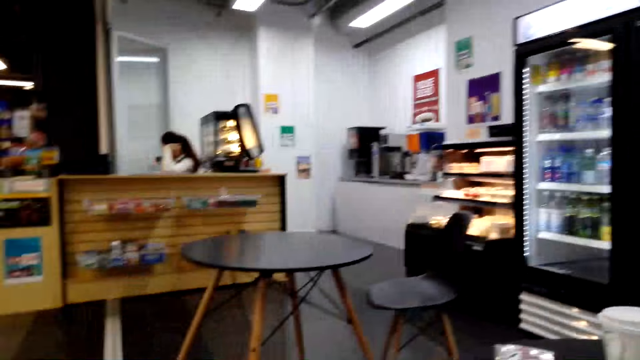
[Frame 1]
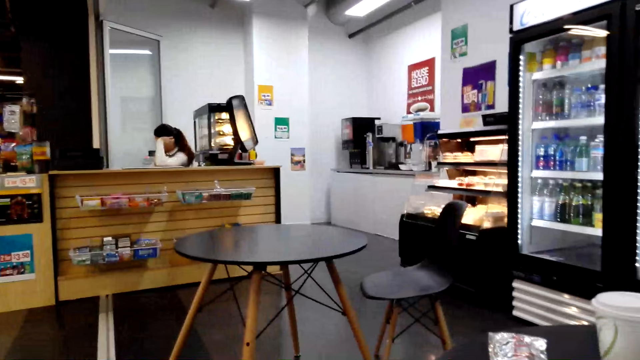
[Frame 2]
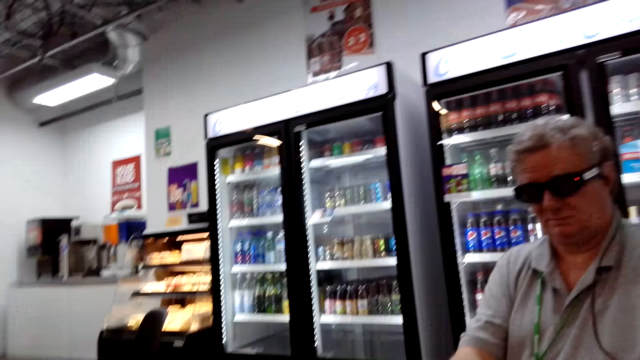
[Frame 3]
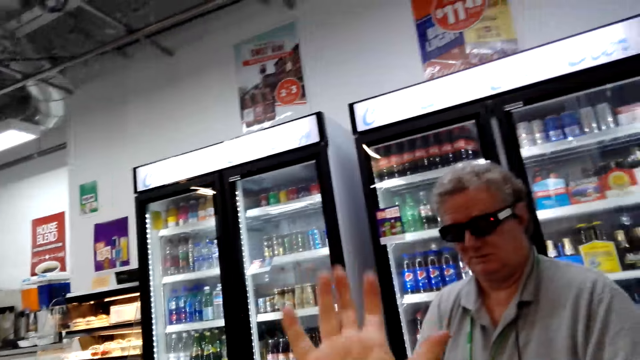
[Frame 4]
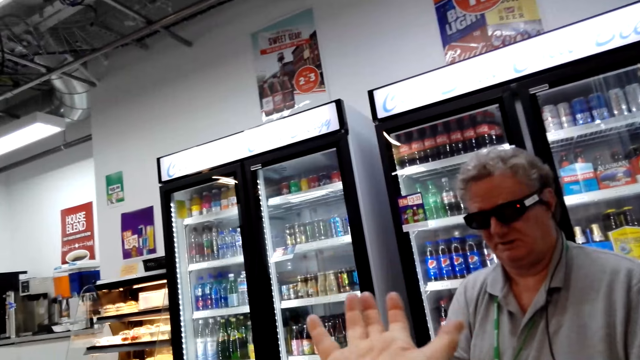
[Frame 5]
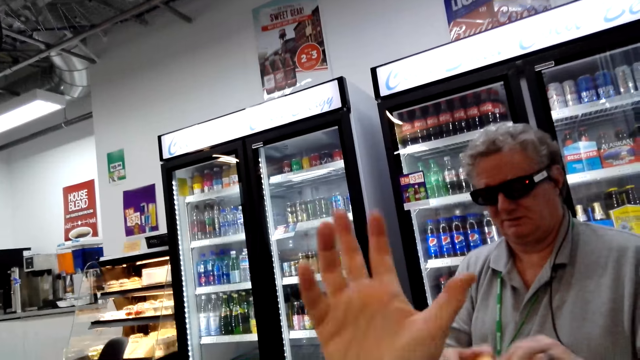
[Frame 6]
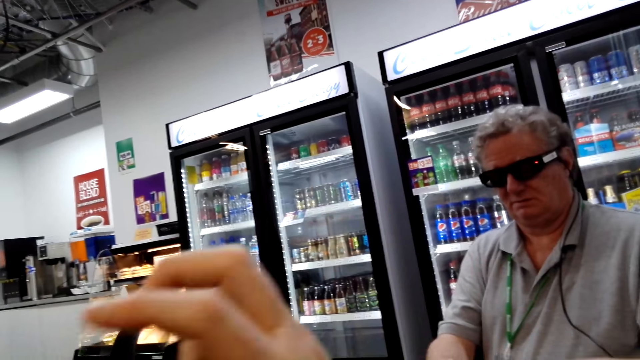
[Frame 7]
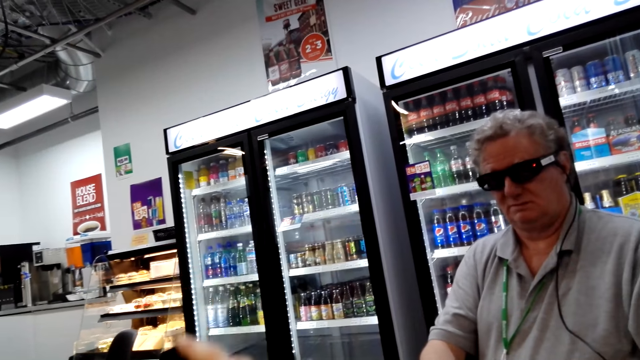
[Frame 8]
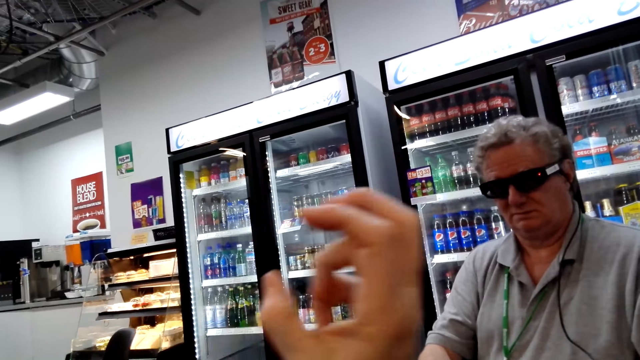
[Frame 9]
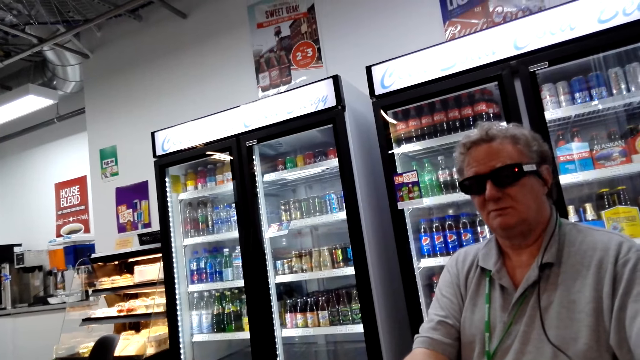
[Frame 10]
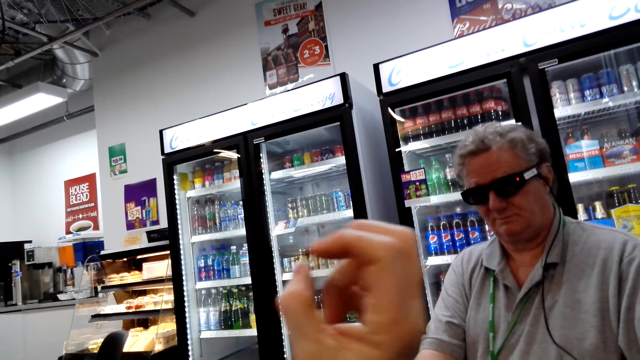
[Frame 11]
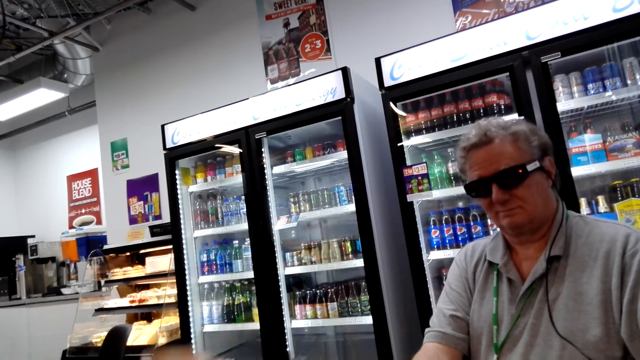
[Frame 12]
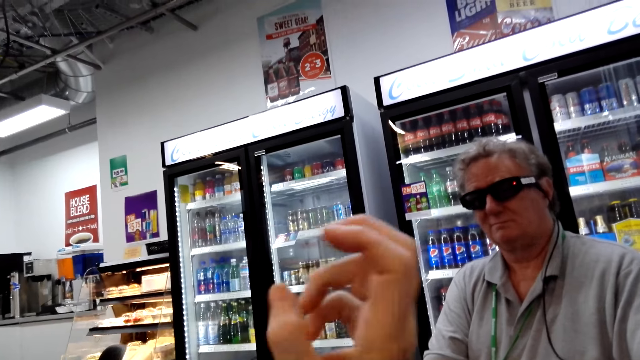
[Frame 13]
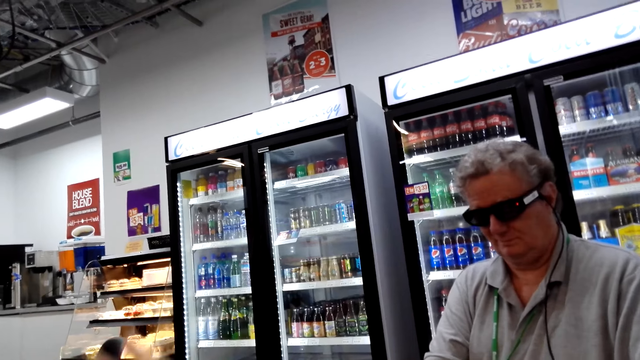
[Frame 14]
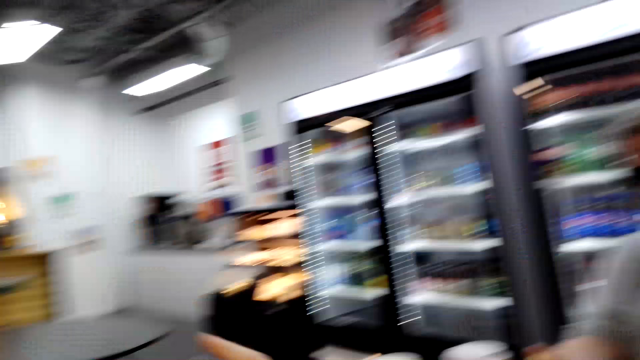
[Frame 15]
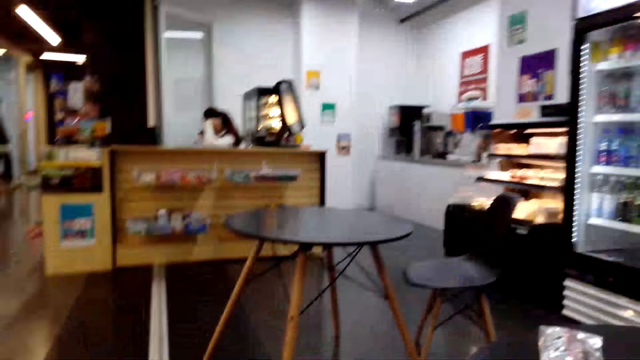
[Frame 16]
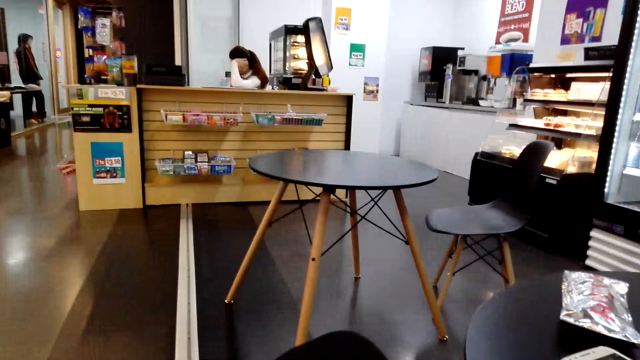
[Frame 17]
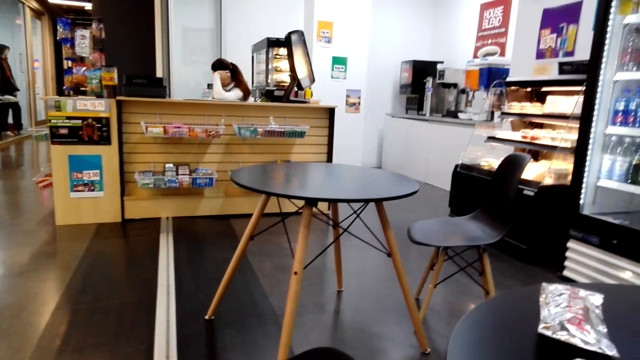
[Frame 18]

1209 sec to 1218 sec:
The camera wearer looks around. They move the hand.

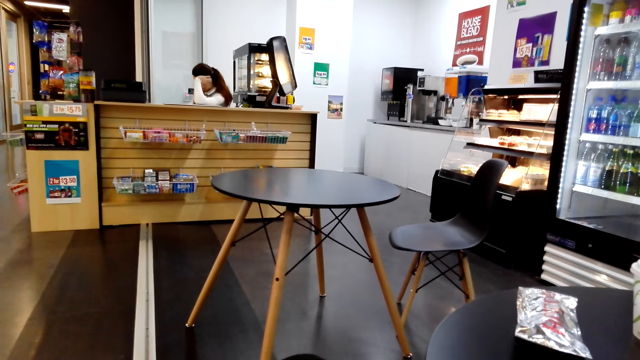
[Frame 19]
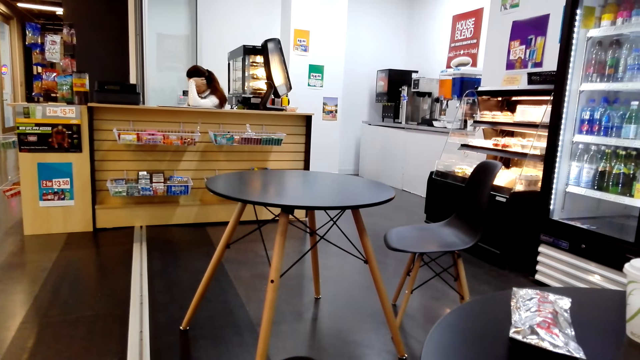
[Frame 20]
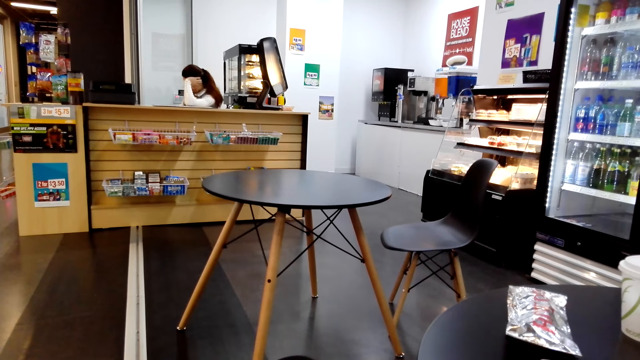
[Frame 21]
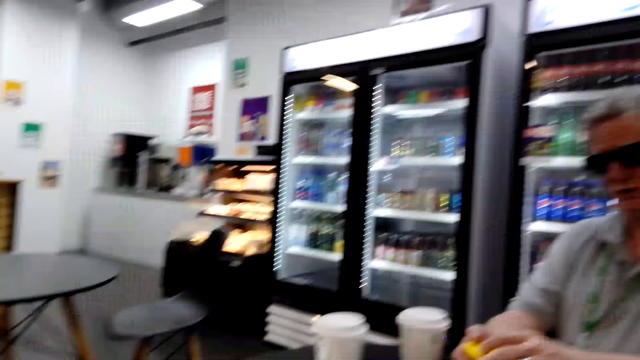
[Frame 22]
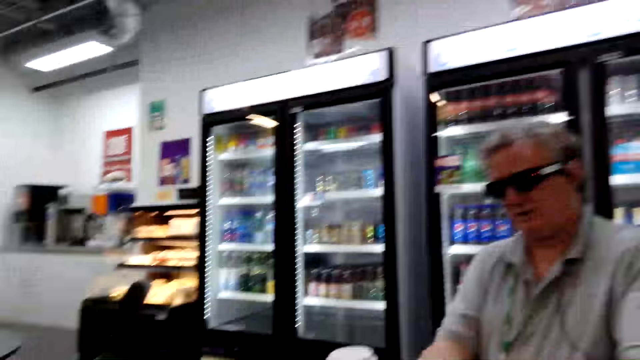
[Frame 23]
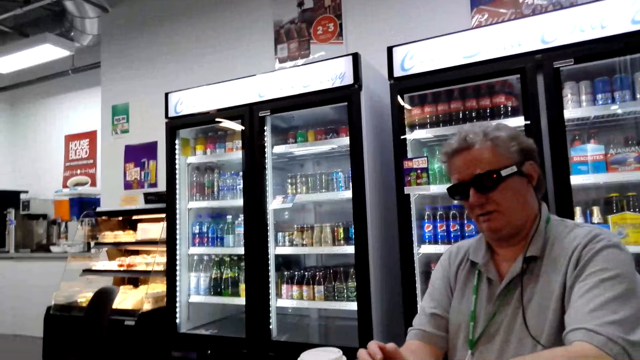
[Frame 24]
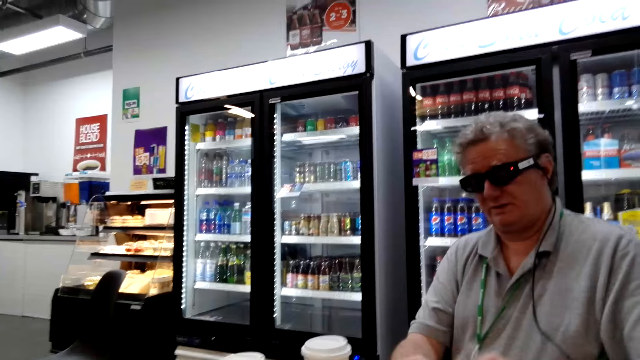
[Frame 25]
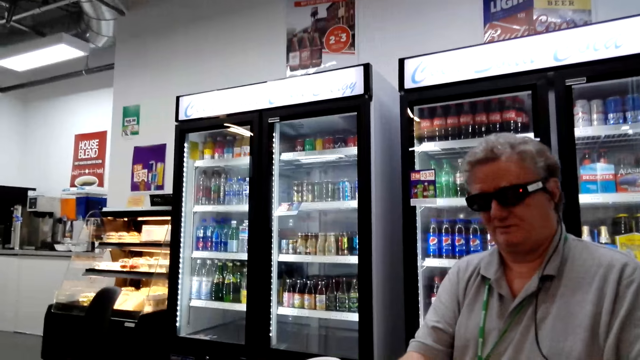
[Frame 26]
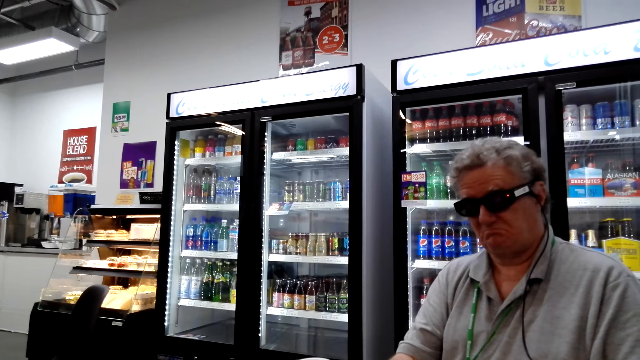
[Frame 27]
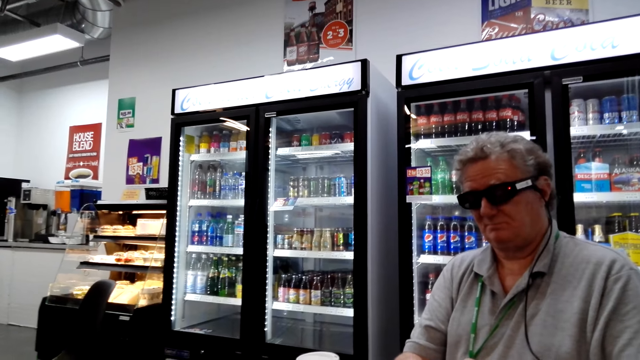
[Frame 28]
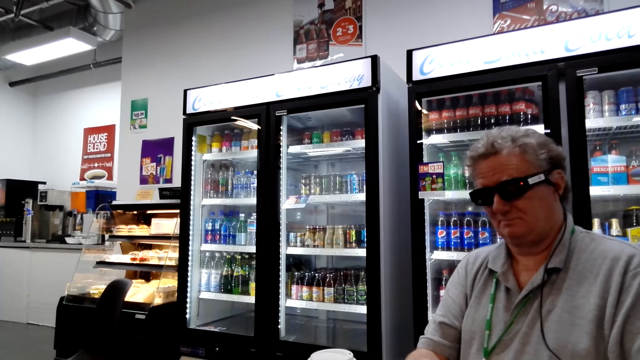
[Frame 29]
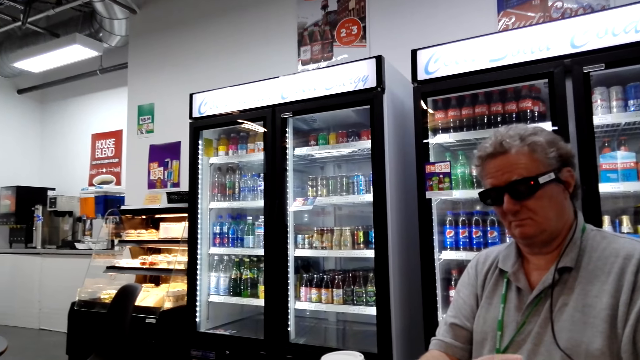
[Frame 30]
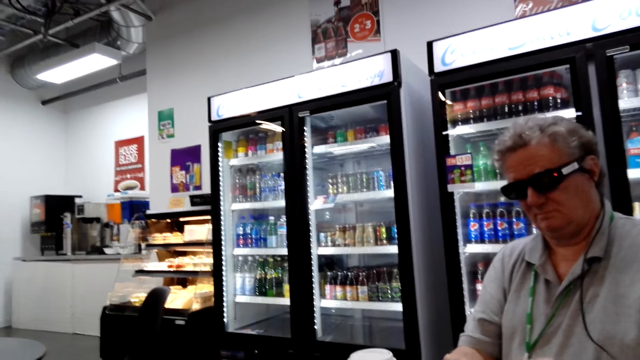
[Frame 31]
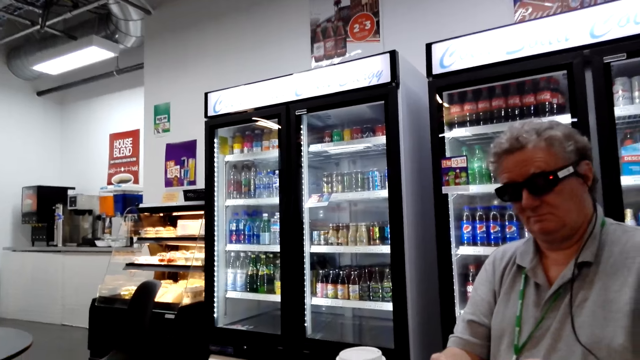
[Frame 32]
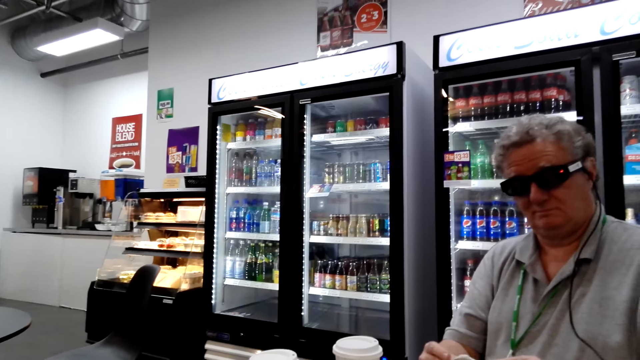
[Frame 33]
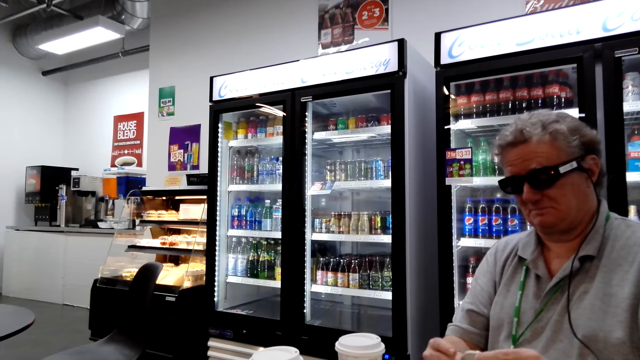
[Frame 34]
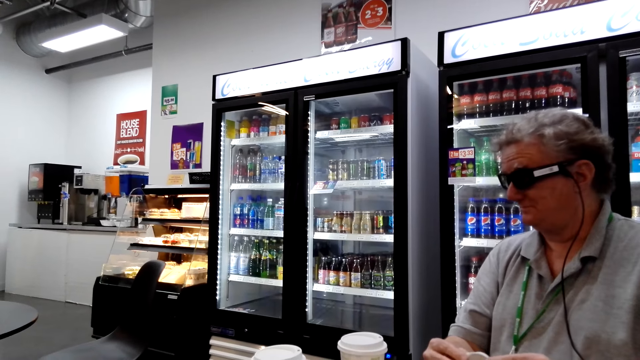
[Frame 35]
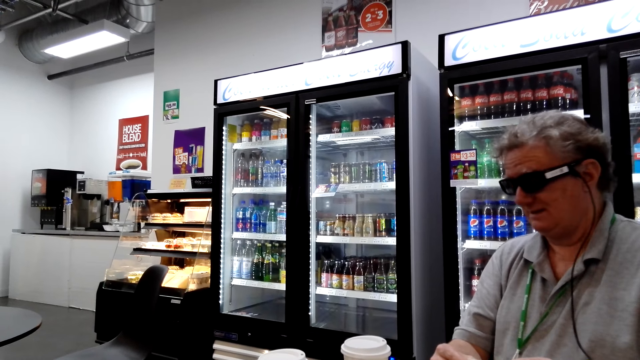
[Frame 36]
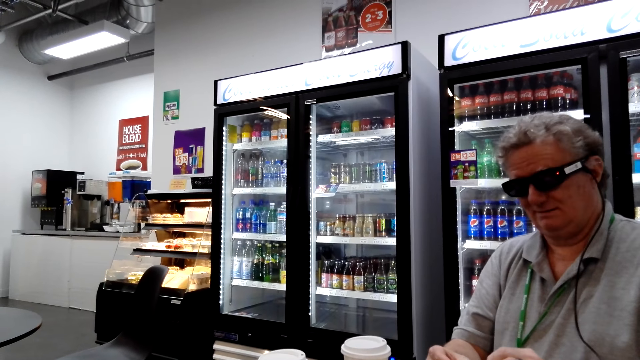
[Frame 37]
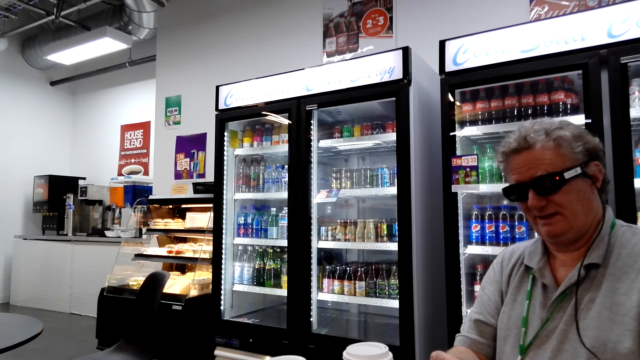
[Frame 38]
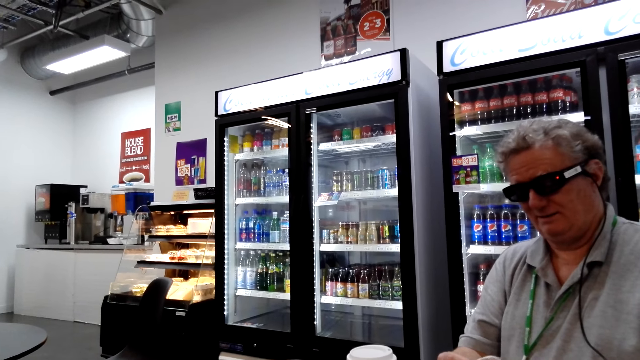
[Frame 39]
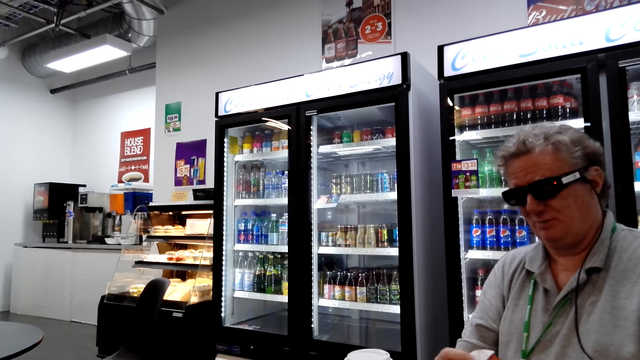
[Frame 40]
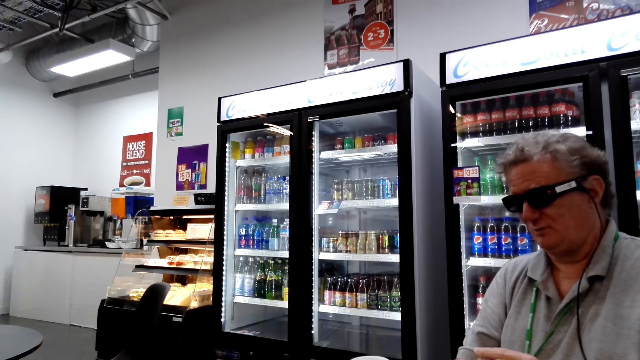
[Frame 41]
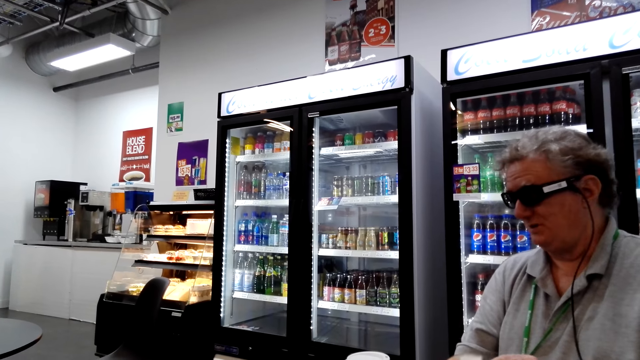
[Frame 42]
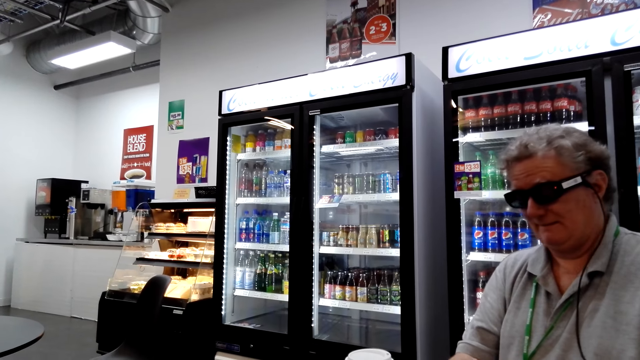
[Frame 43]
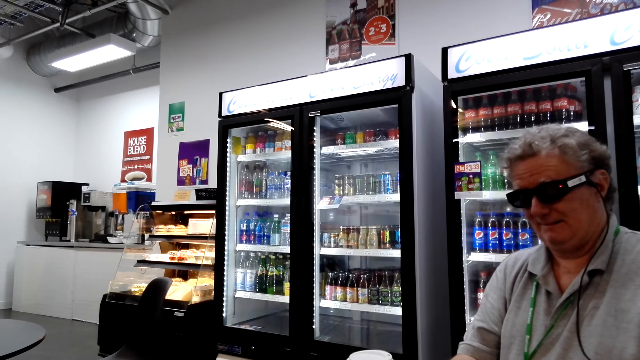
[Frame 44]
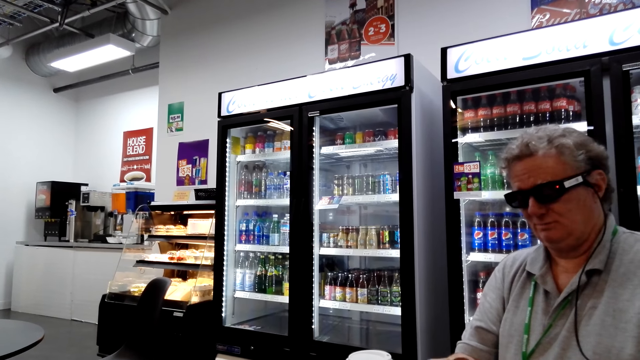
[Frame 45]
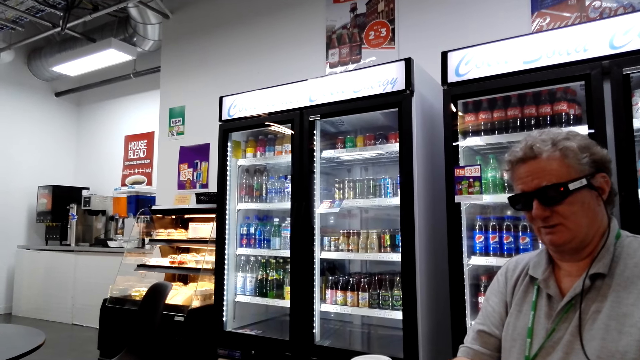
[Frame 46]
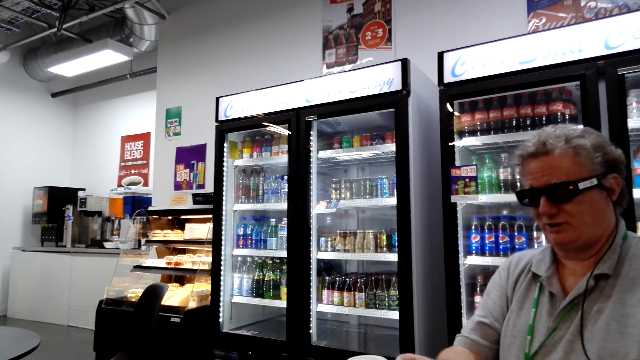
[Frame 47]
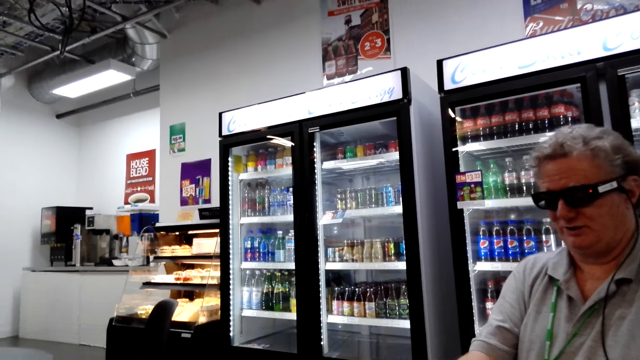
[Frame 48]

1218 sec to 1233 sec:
A man moves his hands on the table. The man nods his head. The man unwraps the sandwich.
